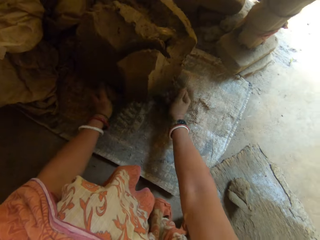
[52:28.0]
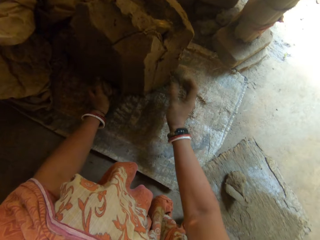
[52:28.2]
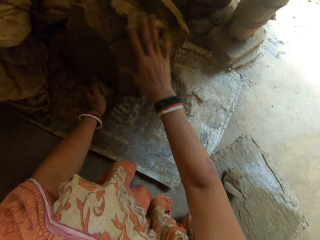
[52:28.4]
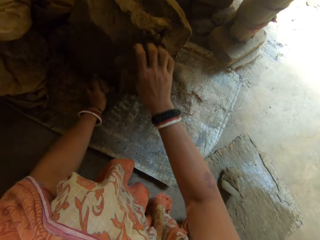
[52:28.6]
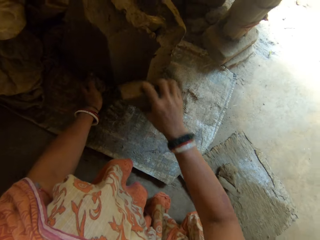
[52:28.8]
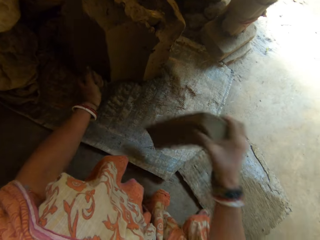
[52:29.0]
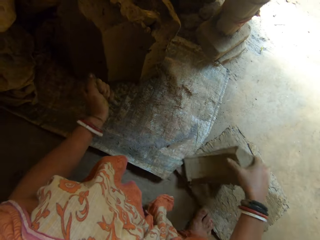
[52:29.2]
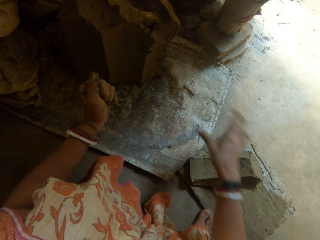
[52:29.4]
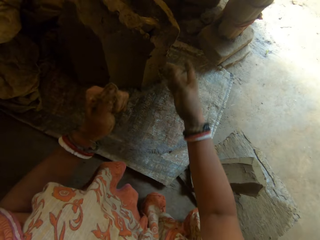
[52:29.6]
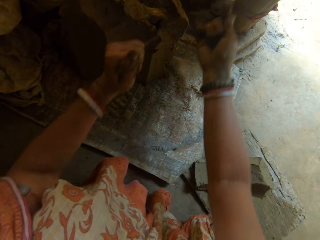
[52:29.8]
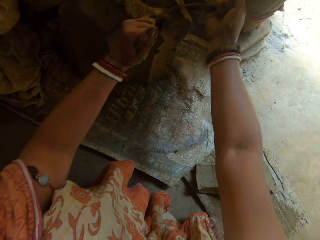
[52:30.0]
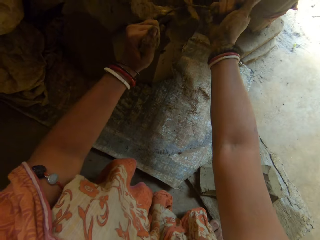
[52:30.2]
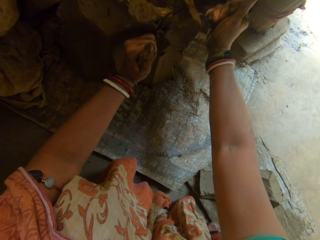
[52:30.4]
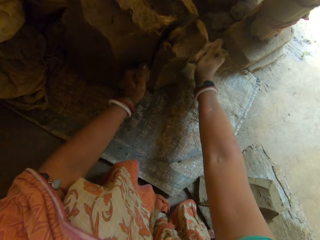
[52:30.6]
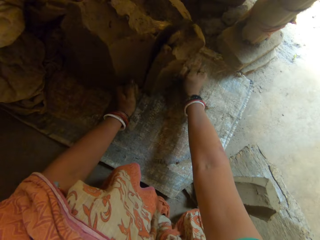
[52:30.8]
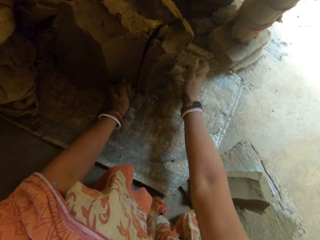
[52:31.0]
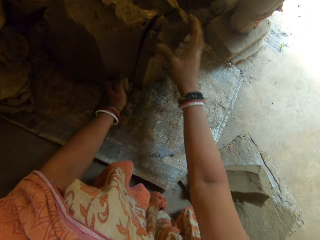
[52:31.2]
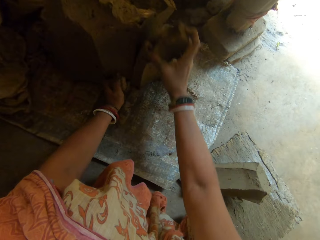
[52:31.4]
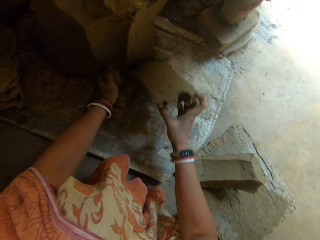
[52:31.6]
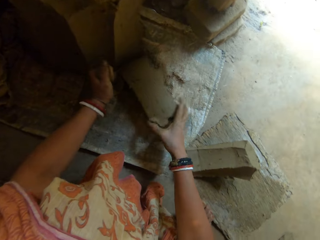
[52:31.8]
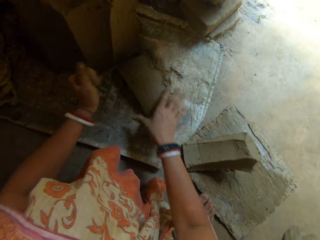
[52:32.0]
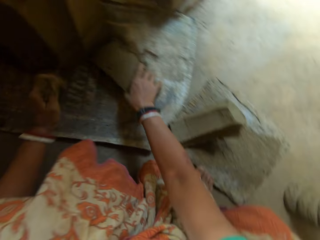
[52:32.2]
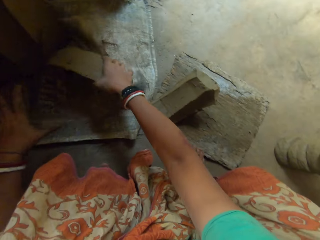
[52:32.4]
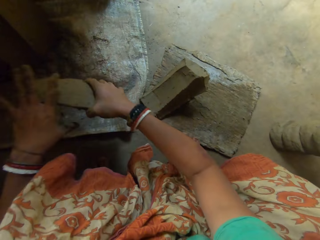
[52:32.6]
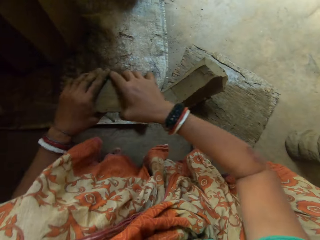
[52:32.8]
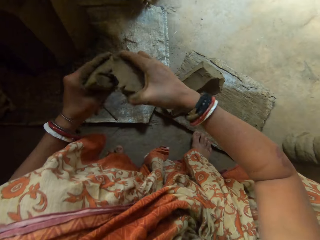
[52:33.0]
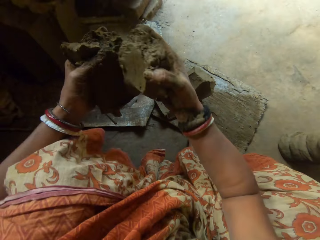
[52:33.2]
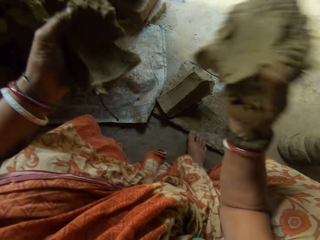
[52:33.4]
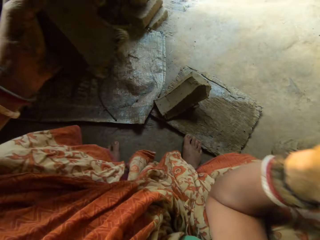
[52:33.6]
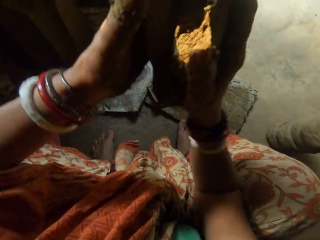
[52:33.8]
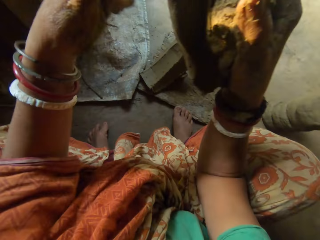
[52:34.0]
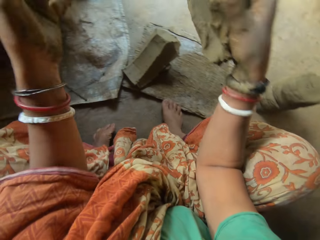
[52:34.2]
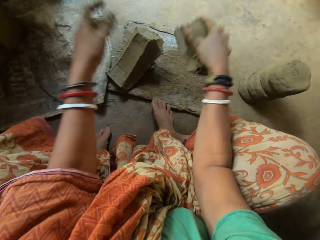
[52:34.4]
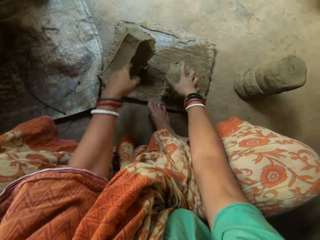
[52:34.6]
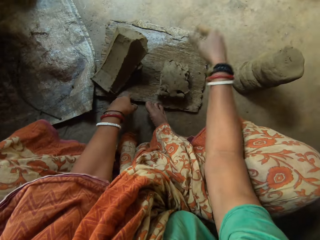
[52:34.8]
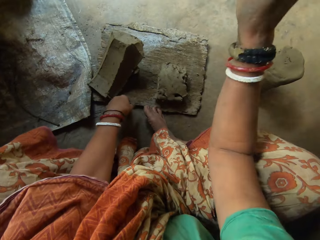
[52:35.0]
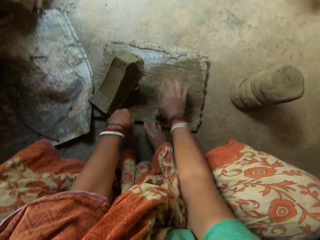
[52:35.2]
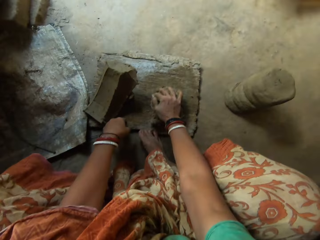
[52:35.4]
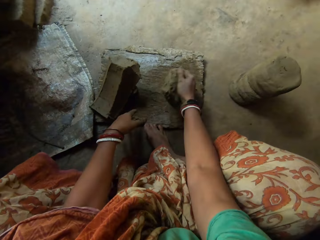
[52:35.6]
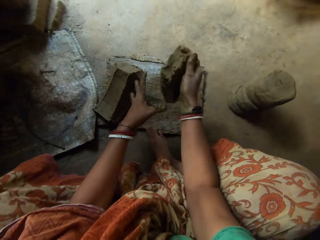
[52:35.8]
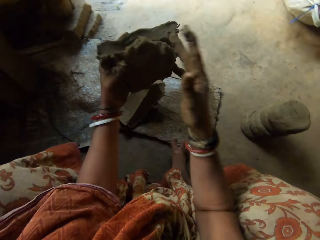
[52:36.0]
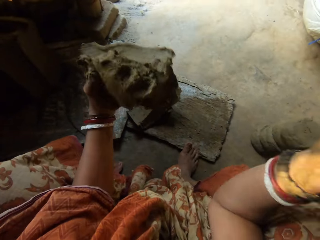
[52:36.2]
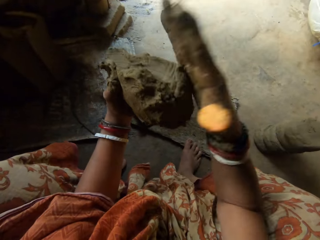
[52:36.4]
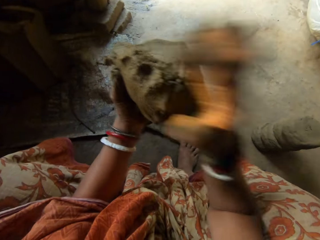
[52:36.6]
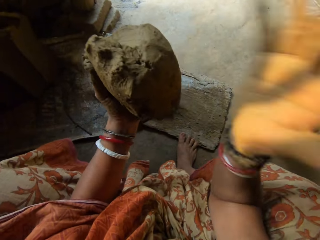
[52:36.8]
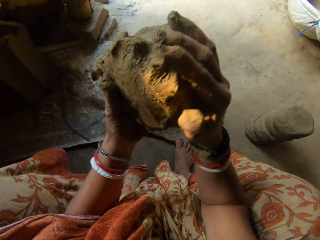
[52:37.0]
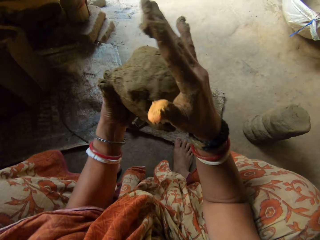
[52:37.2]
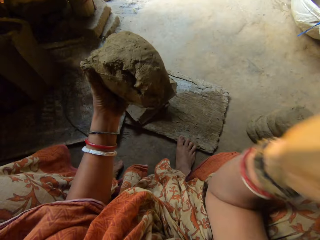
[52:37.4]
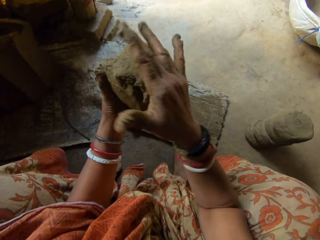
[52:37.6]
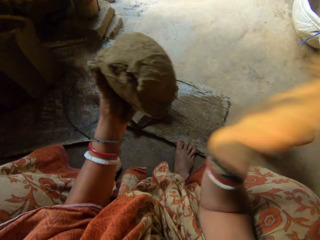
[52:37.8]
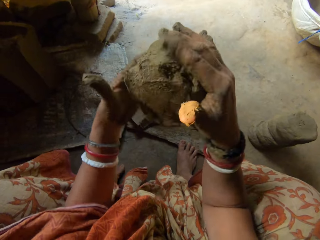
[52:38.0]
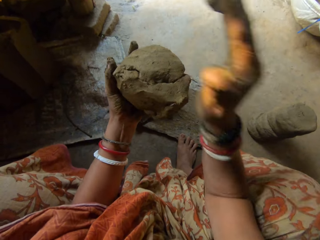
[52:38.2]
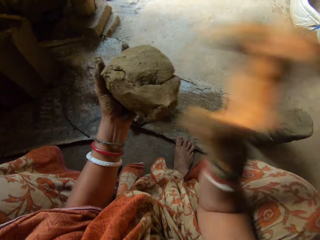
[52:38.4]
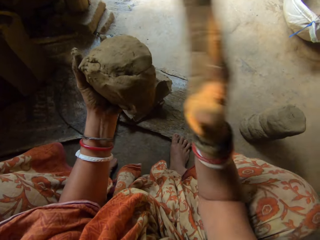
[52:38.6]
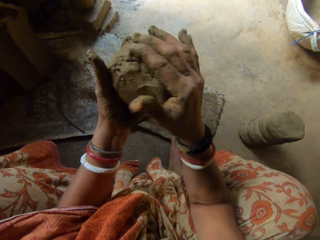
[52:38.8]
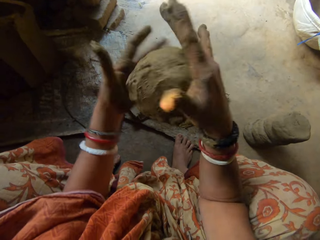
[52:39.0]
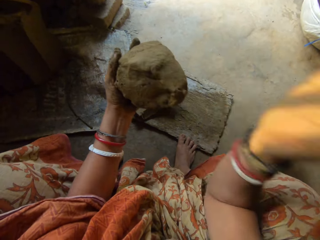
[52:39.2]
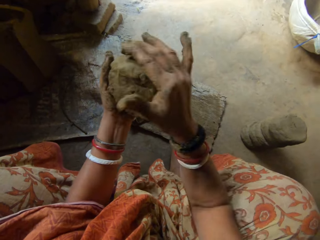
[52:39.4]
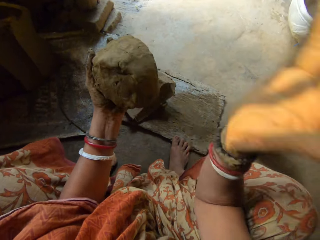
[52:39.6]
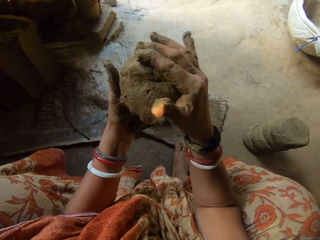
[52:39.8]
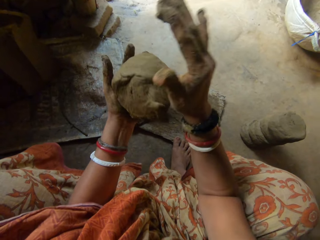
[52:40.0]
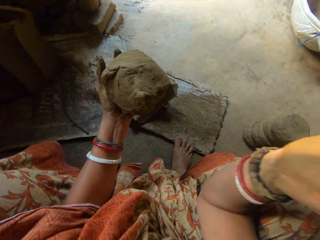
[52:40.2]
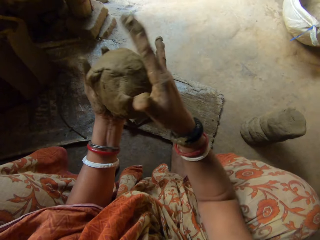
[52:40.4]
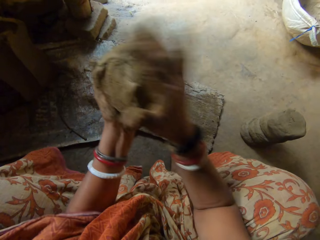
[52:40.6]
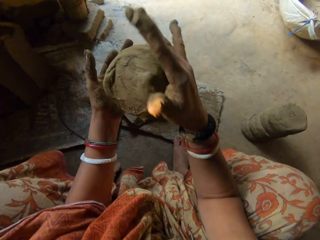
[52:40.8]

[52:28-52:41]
The camera wearer drops the clay on the wooden board. She cuts some clay with the iron string. She picks the clay on the sack with her right hand. She cuts the clay into two using hands. She hits the clay together. She drops the clay on the wooden board with her right hand. She hits the clay with her right hand. She flattens the clay on the wood. She picks the clay with her right hand. She hits the clay. She shapes the clay in hand.

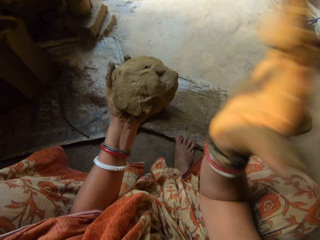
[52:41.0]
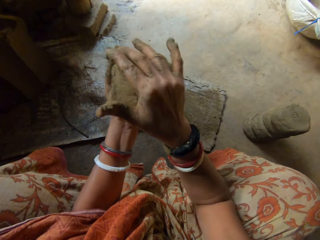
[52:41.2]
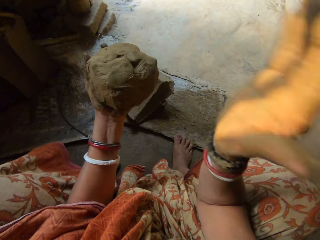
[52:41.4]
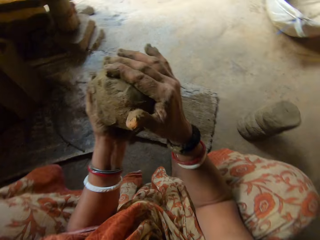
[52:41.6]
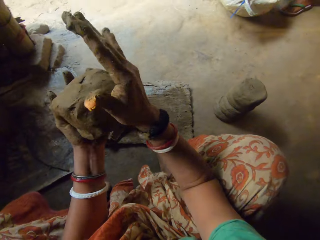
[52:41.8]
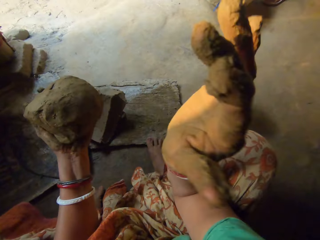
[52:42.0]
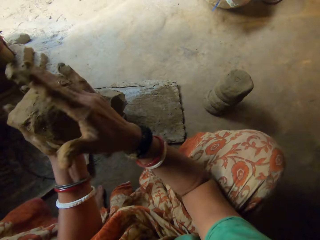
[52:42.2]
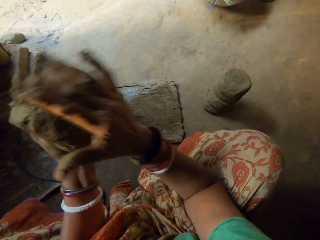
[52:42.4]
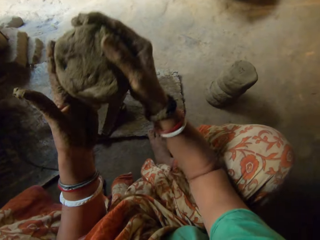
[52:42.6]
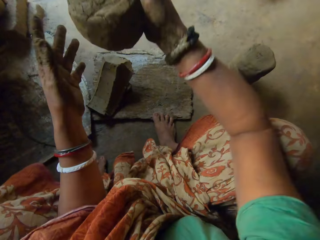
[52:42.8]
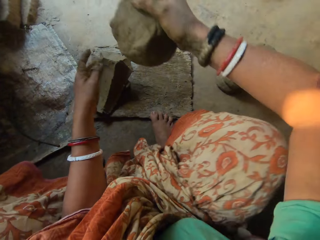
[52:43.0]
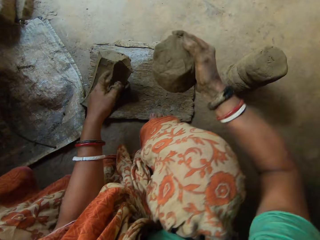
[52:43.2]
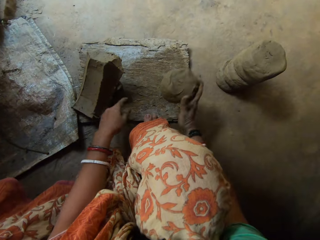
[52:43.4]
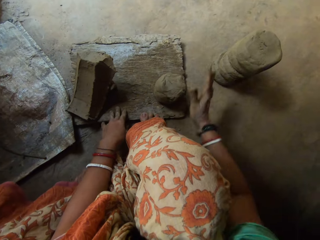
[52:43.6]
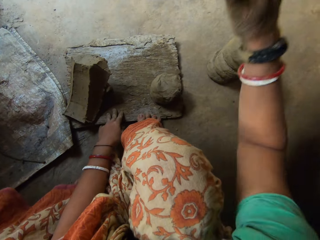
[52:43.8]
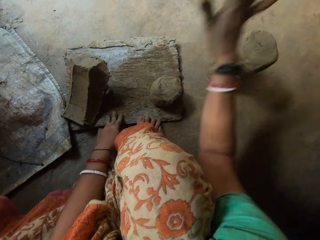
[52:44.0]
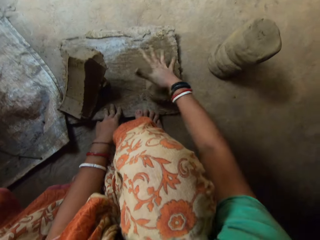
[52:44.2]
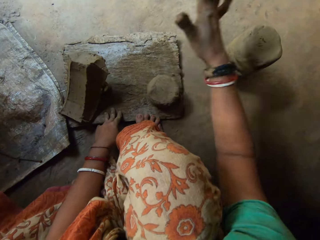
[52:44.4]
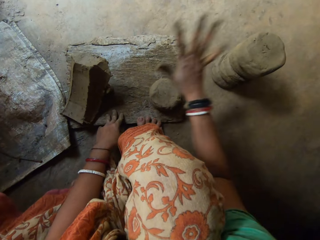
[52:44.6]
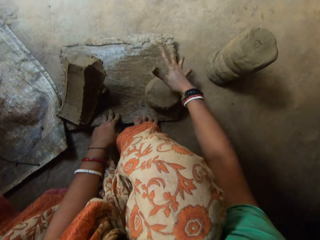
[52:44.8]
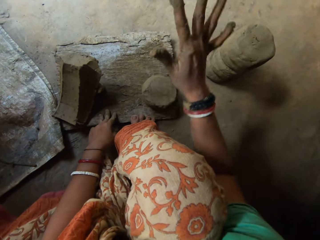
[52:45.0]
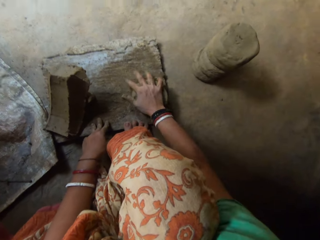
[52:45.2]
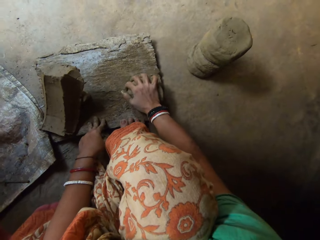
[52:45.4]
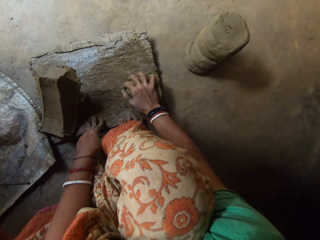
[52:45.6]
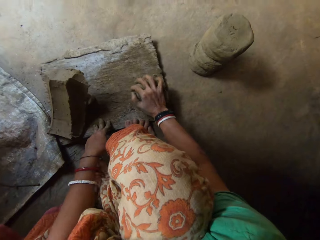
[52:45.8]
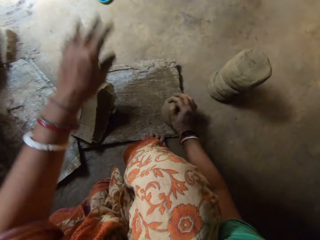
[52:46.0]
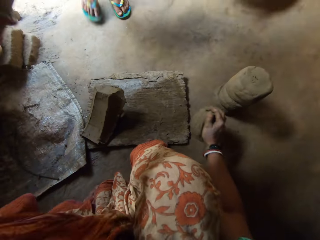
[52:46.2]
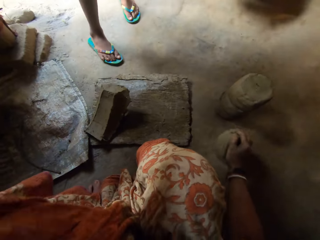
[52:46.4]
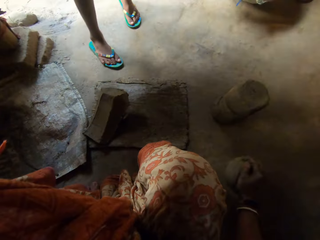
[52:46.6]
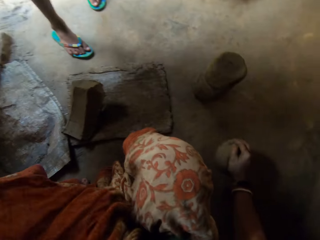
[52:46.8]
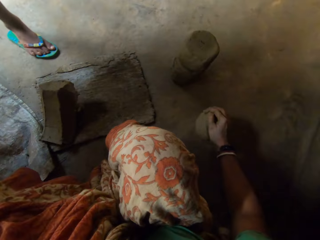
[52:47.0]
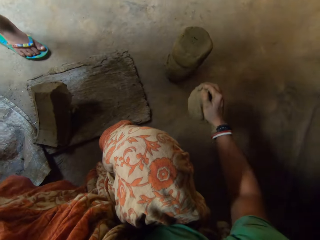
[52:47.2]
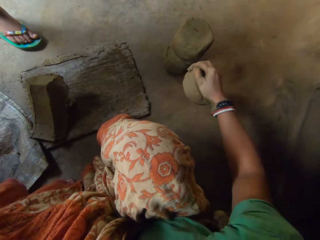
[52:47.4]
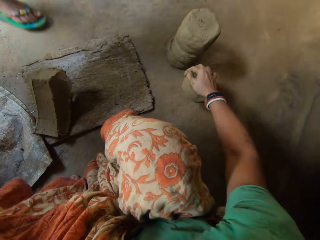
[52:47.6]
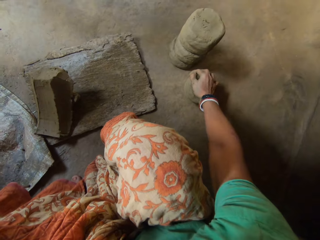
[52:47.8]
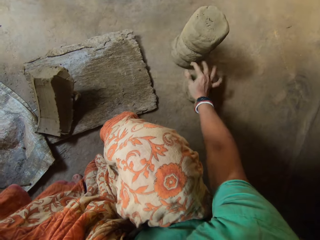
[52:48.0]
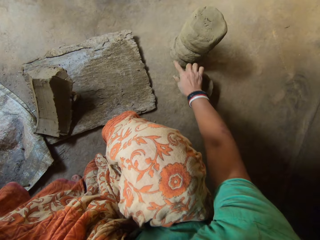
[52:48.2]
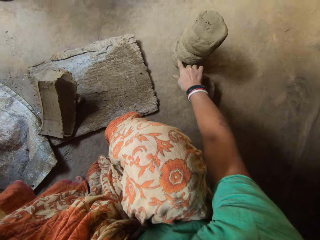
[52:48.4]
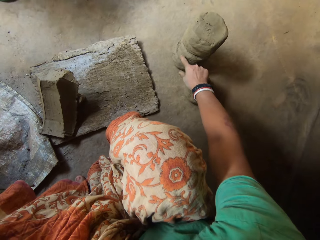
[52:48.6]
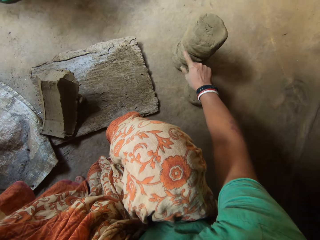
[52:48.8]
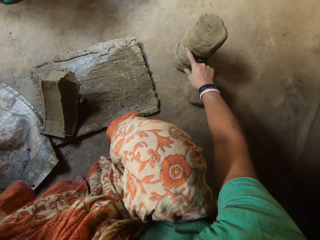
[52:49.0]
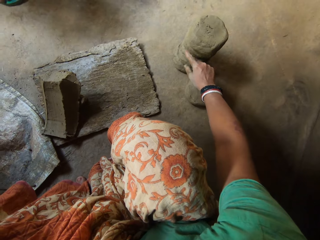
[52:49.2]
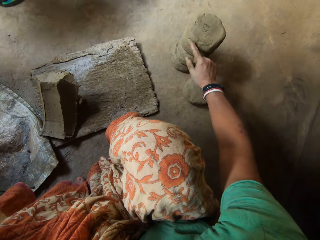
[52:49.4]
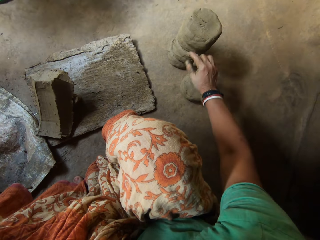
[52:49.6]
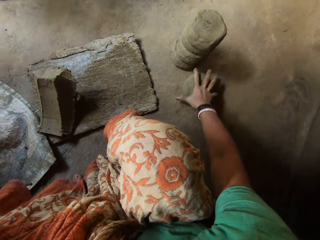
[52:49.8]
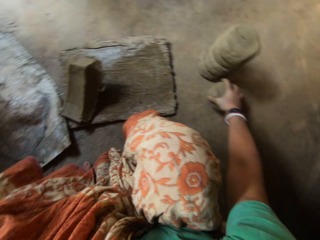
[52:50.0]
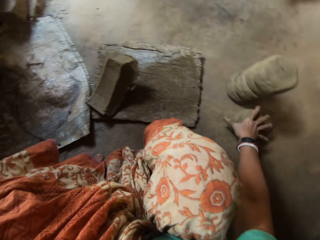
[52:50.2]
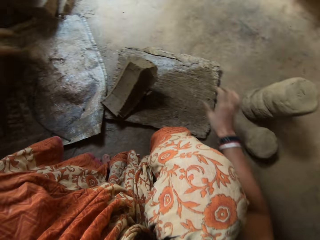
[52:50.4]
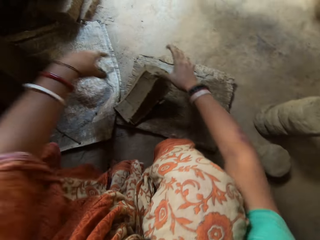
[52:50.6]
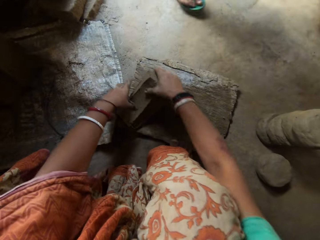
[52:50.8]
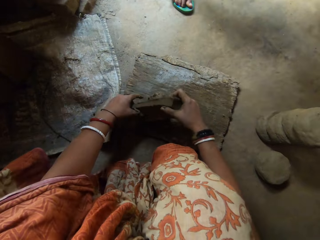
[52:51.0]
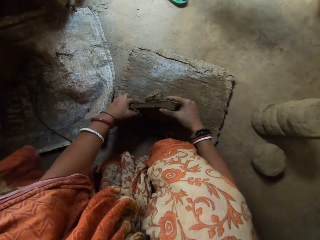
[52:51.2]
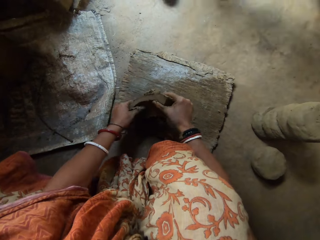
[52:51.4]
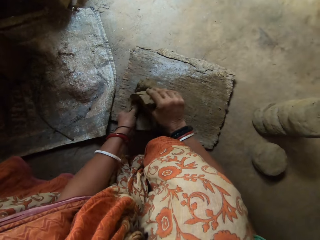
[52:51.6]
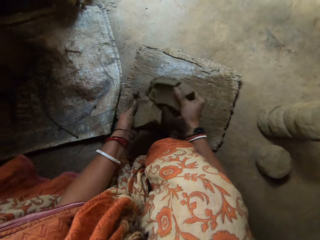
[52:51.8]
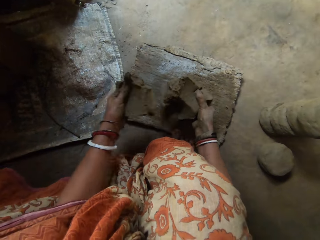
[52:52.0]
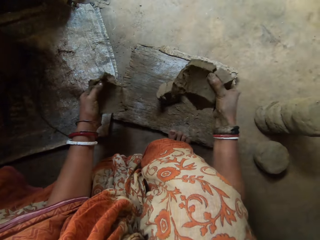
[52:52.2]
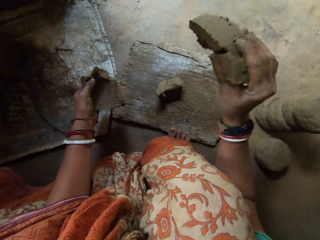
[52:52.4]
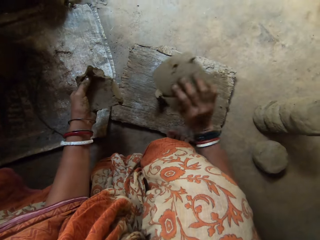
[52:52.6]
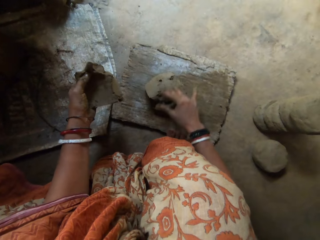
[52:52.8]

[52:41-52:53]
The camera wearer drops the clay on the wooden board. She flattens the clay on the wood. She hits the clay with her right hand. She picks the clay with her right hand. She raises her left hand. A child walks towards the camera wearer. The camera wearer drops the clay in her right hand on the floor. She counts the molded clay on the floor with her finger. She holds the mold of clay. She cuts the clay on the wooden board using hands. She drops the clay in her right hand on the board.
